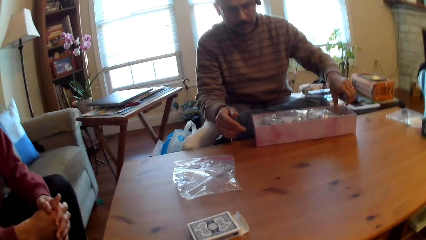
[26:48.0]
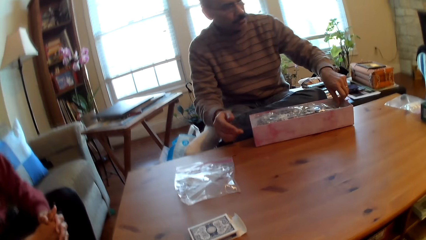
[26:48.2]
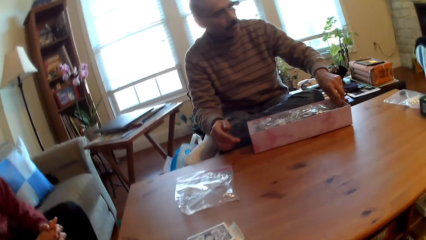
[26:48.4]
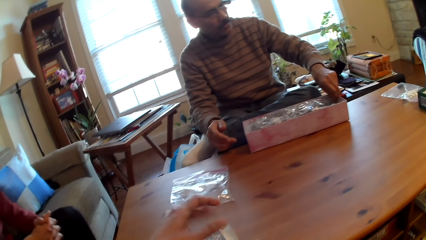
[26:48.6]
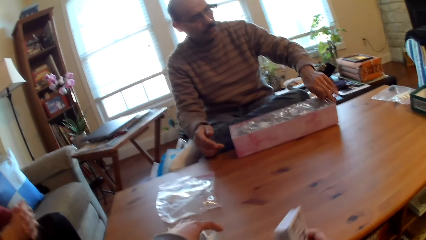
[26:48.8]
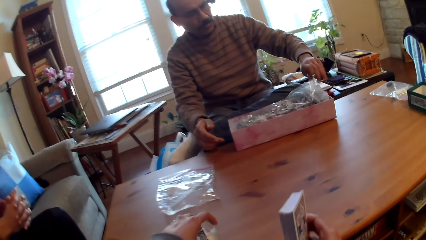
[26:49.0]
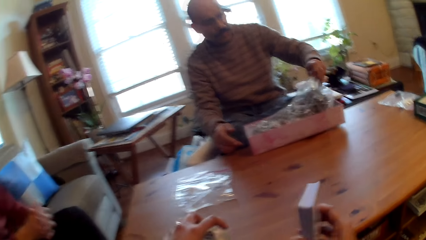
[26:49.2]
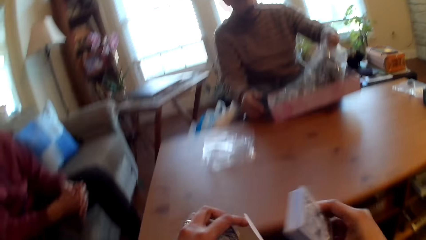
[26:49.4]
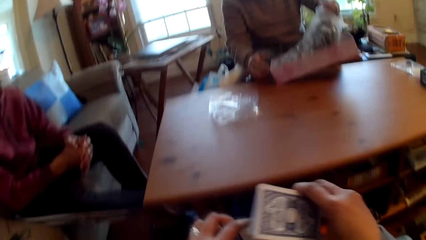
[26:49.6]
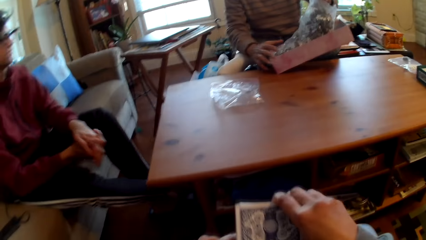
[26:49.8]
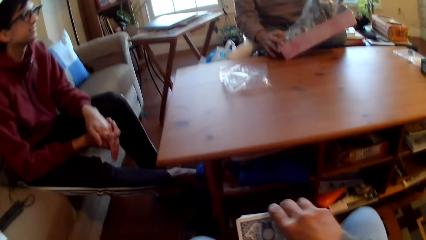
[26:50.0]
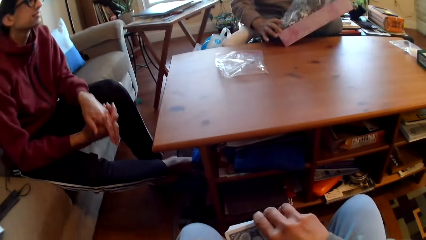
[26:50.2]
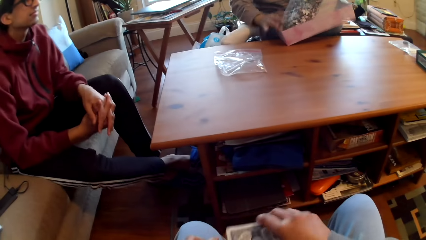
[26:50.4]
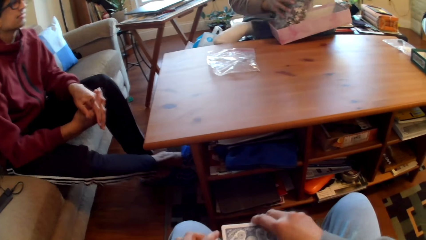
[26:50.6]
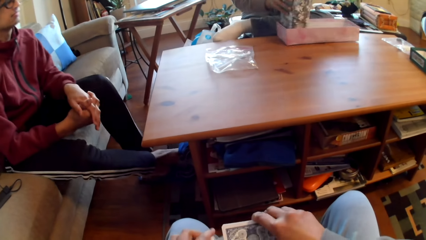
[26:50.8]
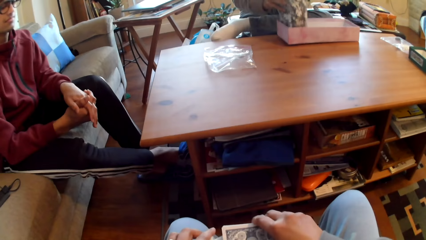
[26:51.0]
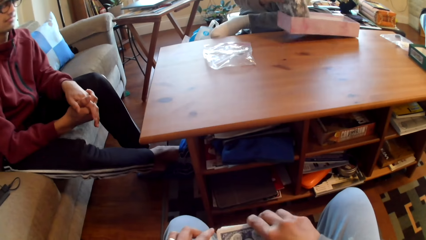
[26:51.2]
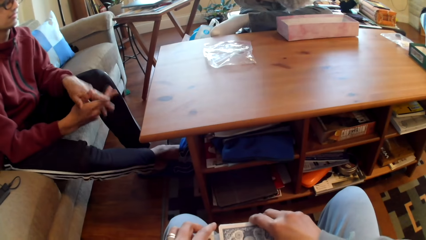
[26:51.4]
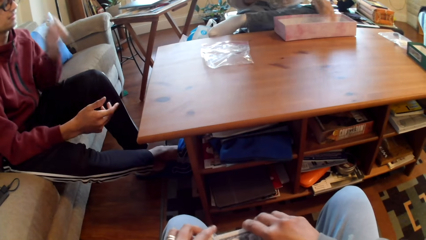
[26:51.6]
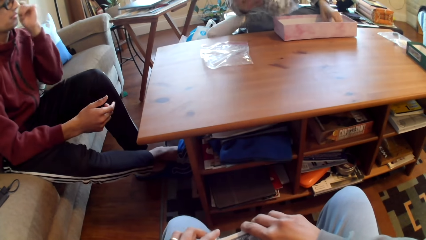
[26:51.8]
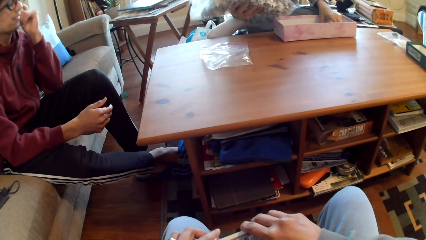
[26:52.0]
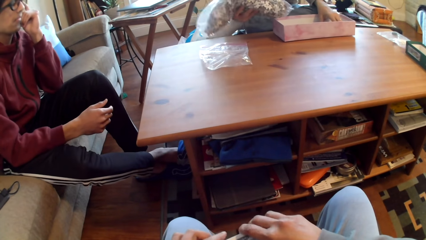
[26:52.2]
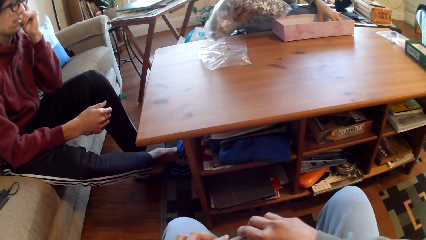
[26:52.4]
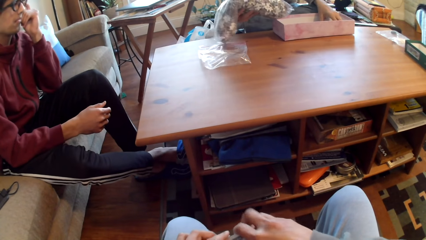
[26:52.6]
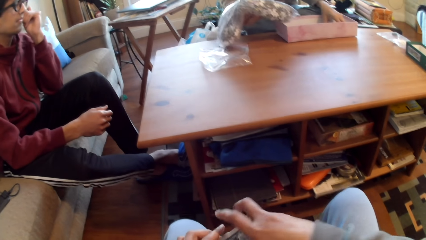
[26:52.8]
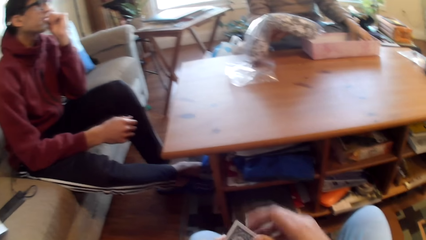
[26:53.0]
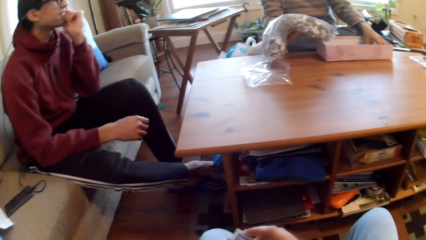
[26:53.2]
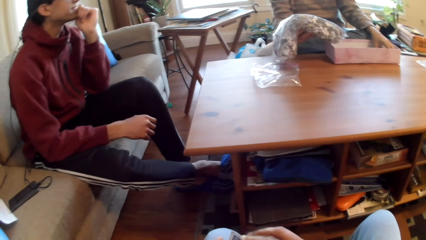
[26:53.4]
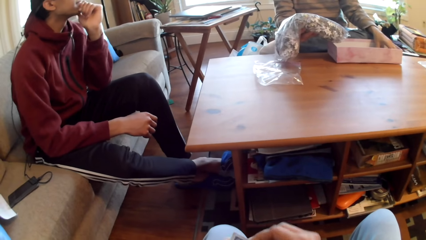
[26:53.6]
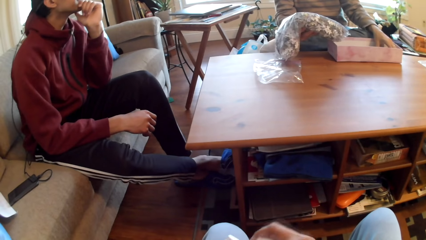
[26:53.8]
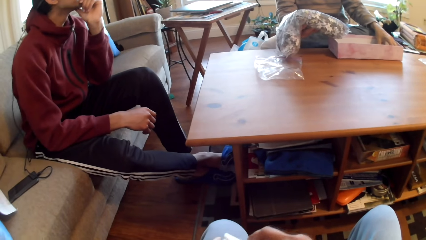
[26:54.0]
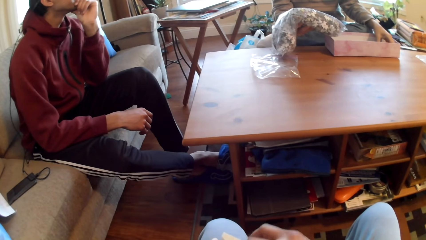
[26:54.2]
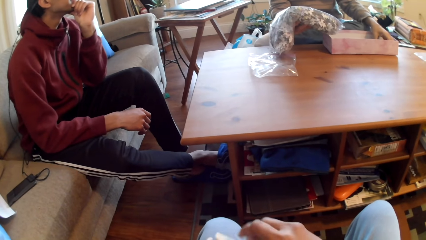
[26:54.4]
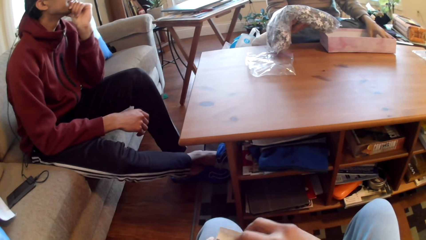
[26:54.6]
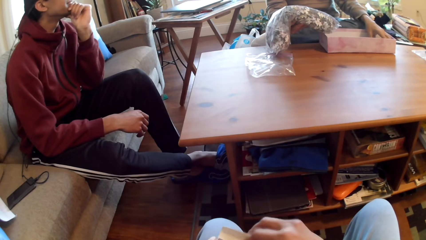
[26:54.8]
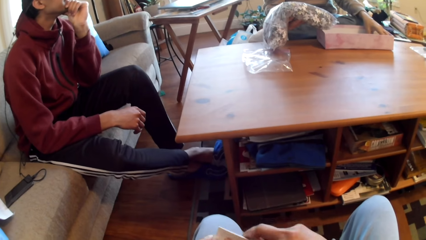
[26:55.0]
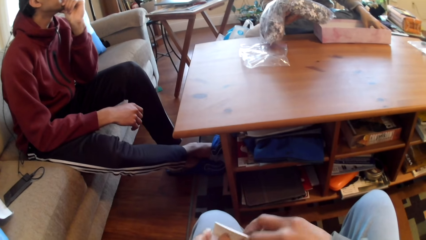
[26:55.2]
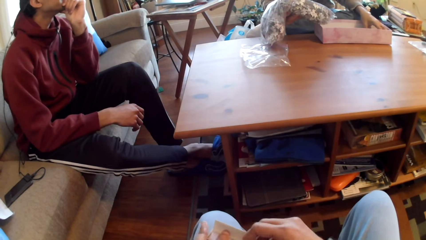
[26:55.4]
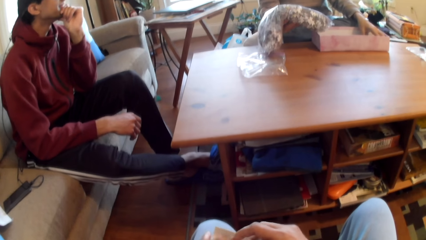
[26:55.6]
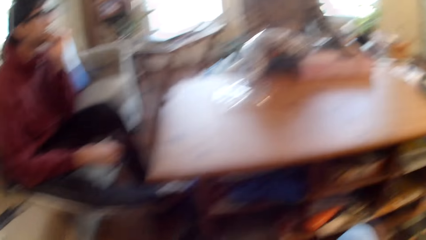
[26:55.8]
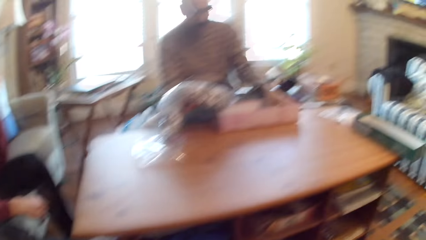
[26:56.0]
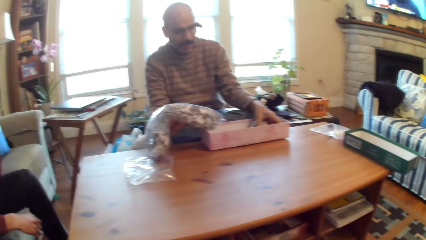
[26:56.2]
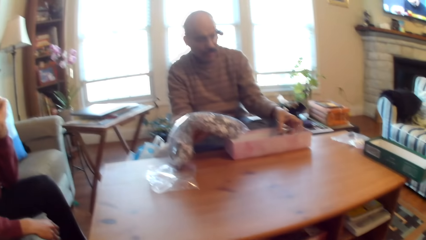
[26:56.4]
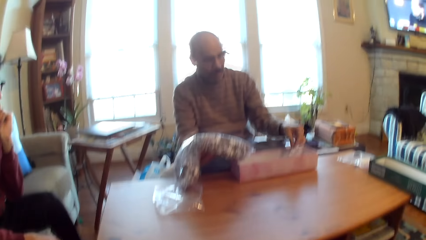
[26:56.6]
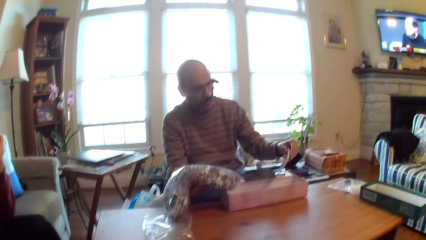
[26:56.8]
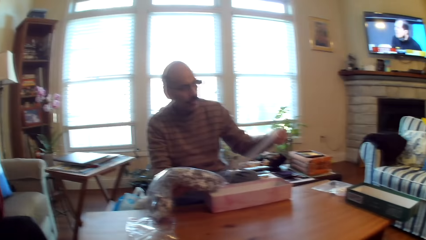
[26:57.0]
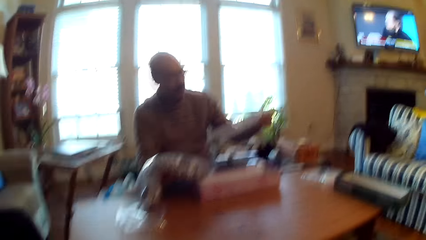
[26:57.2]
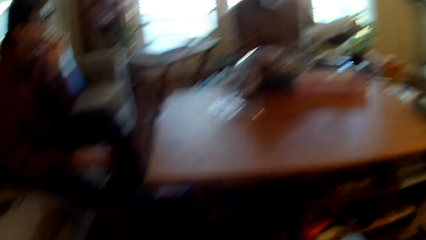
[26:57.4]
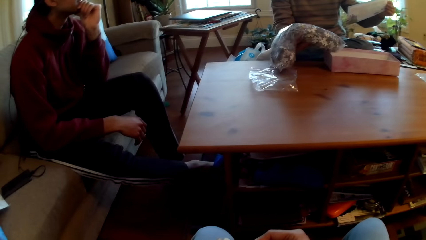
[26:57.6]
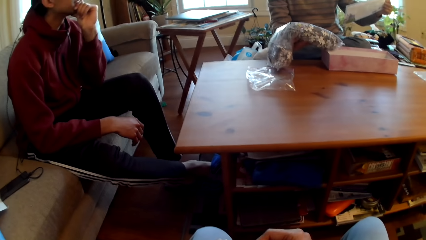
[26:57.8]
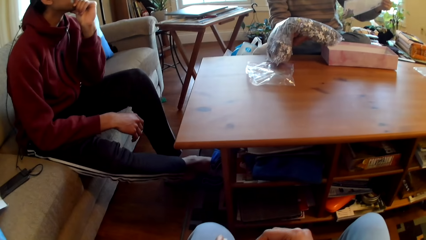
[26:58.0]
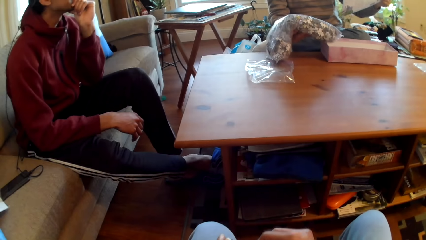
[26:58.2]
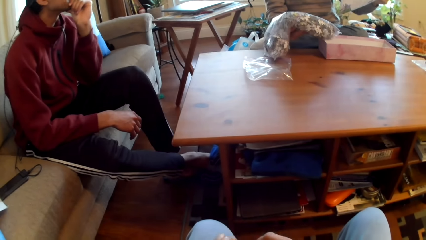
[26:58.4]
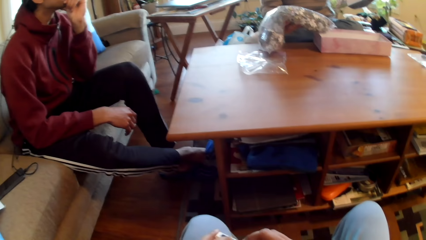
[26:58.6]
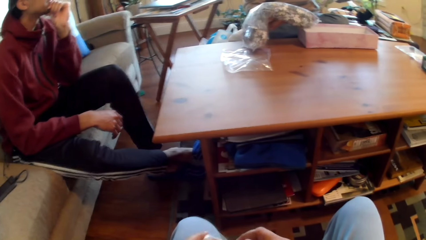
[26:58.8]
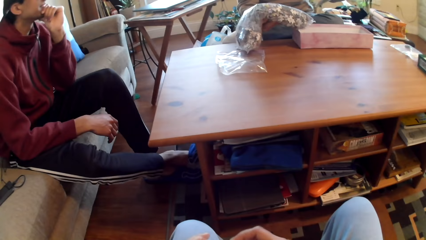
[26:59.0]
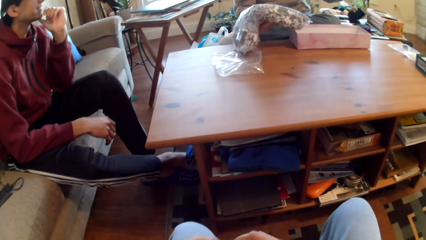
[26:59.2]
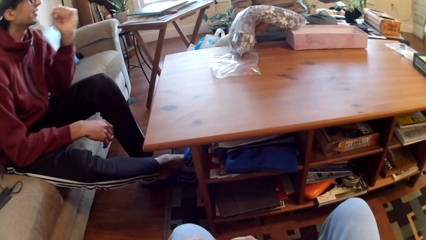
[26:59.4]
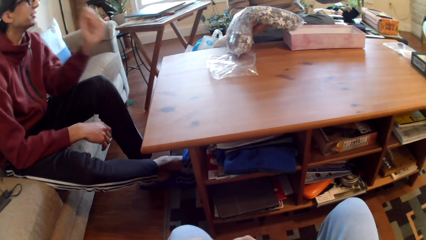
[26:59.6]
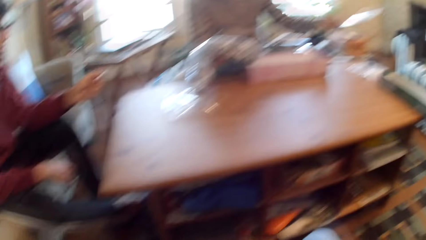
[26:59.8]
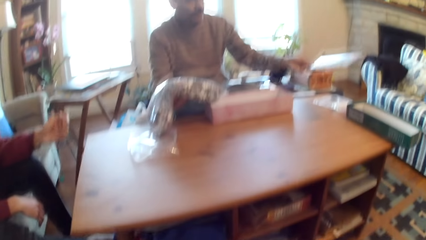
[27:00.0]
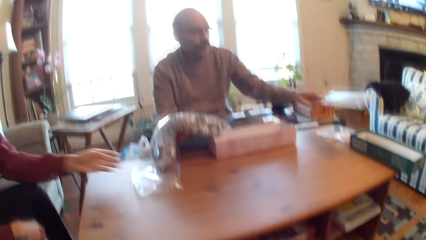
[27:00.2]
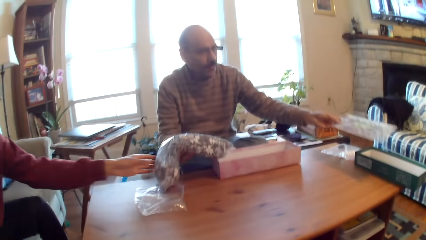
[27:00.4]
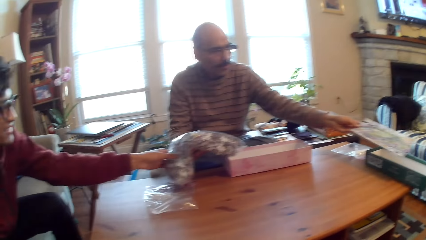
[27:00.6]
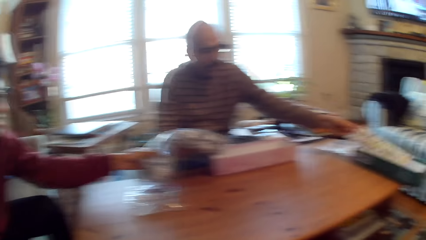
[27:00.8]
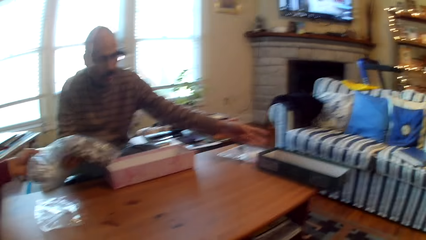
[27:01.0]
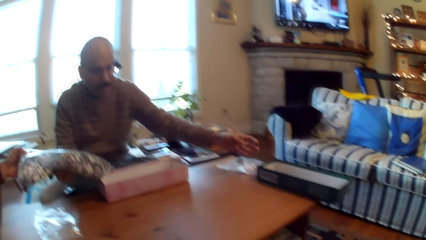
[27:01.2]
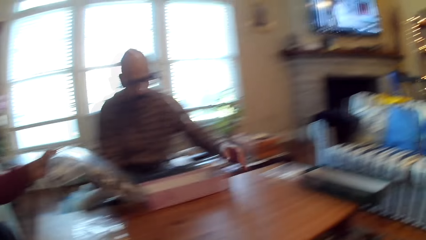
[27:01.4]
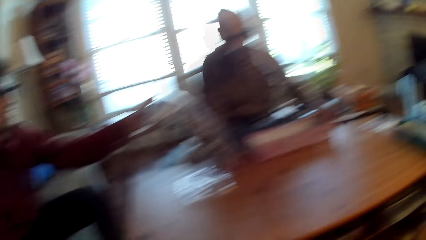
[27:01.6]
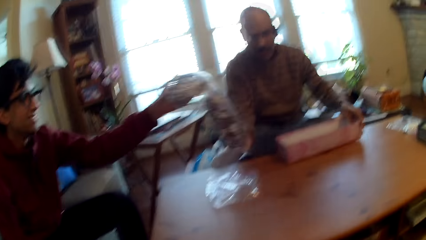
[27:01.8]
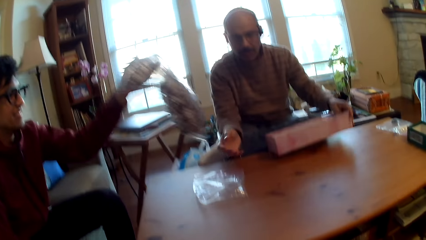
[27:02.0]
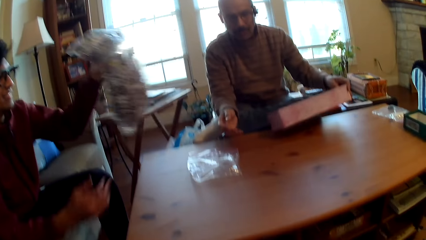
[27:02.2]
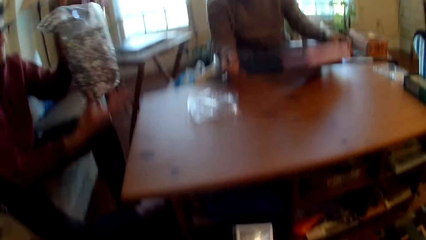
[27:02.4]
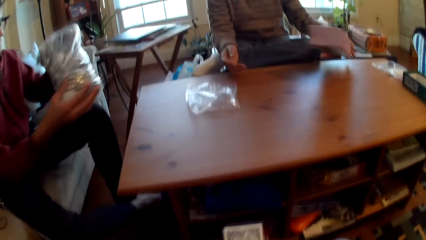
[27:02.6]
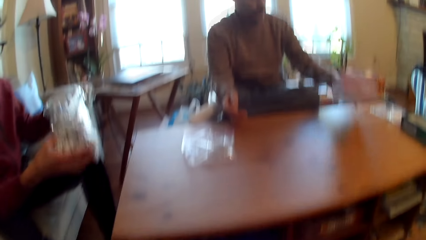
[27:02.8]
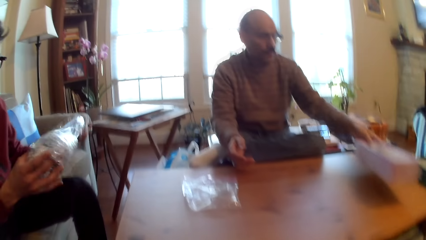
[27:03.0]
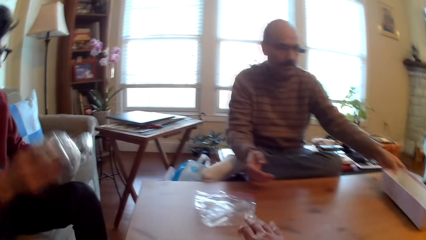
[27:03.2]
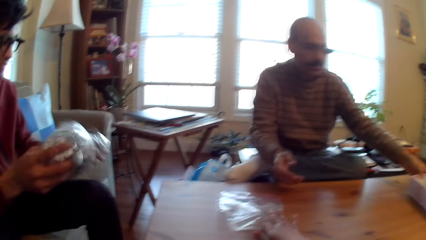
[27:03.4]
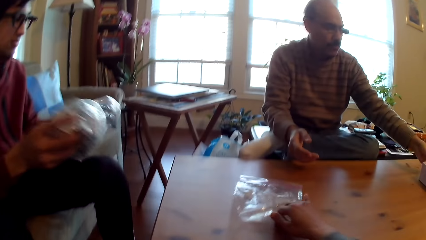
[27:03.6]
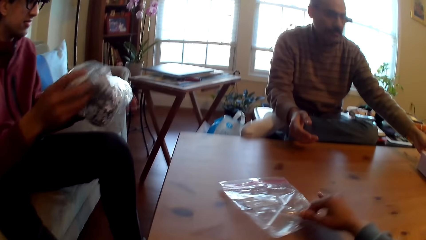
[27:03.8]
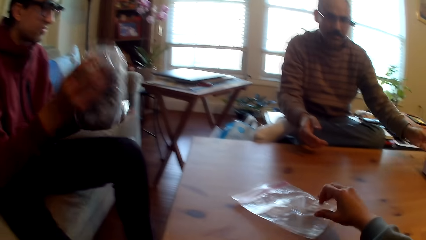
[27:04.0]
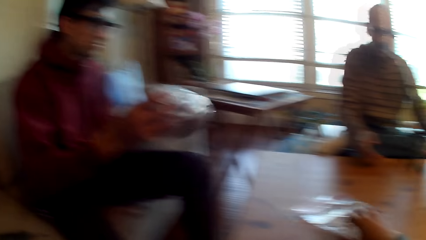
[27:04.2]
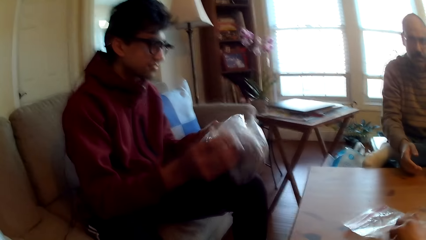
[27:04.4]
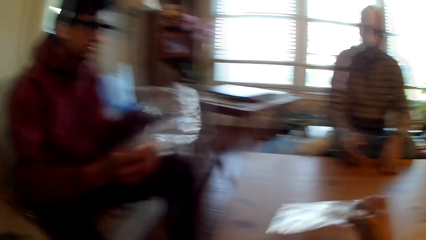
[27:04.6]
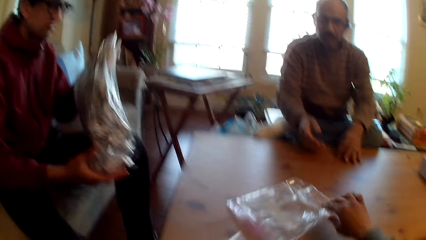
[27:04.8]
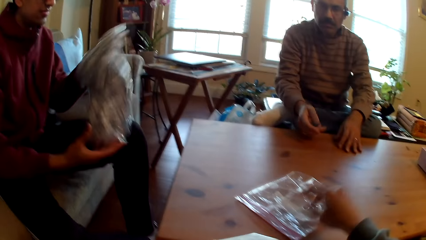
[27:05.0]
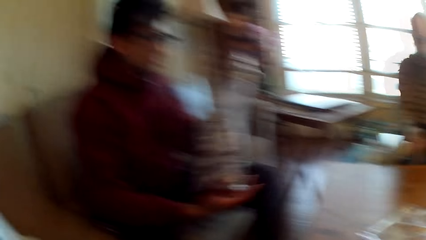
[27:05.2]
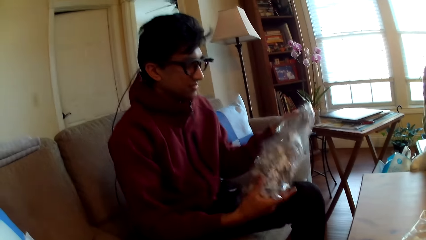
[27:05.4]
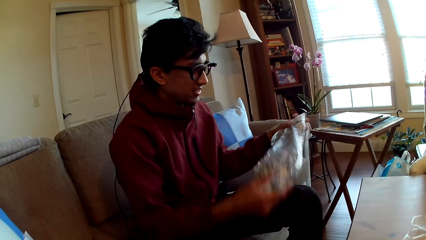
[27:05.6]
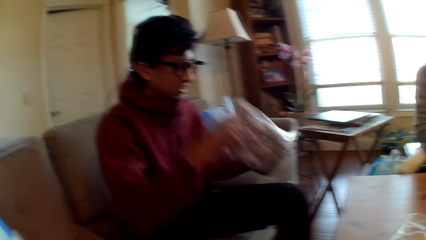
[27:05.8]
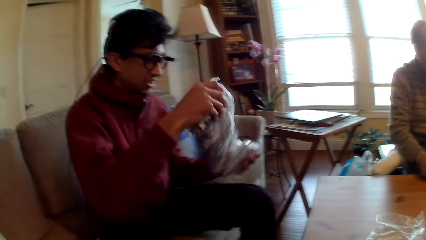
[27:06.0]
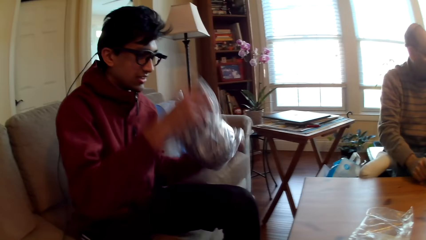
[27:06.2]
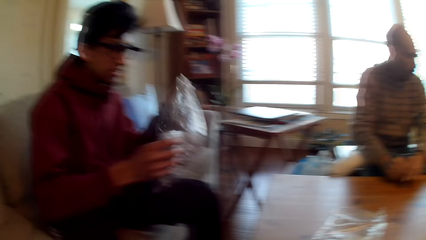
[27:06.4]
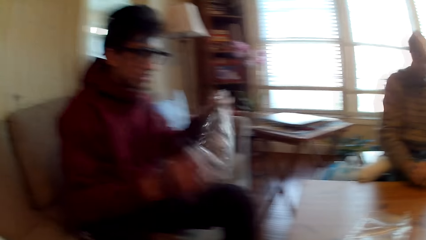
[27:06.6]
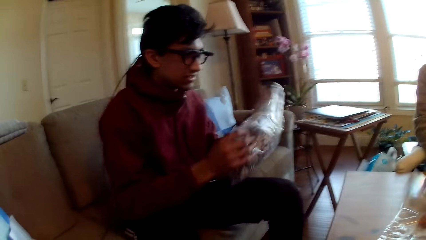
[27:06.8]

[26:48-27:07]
A person picks puzzle pieces from the box. The camera wearer selects cards. Another person adjusts specs. A man removes the city cards from the box. The first person picks a piece of paper from the box. The other person picks puzzle pieces. The first person drops the piece of paper. Another man takes the city cards. The first person moves the box. The other man mixes the city cards. The camera wearer picks up plastic paper.
